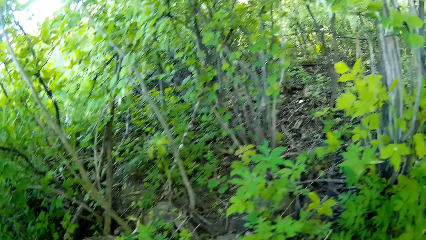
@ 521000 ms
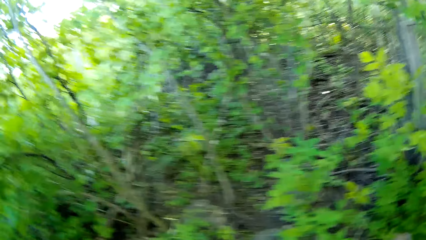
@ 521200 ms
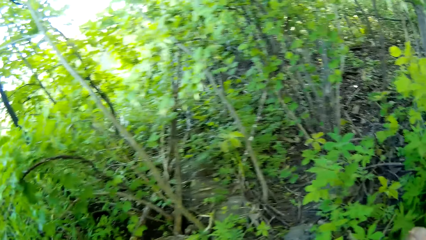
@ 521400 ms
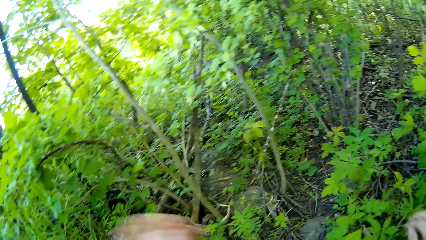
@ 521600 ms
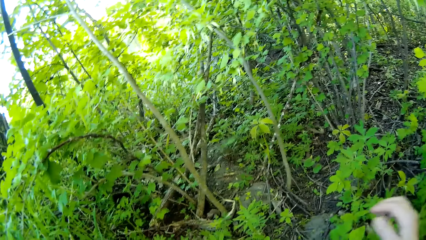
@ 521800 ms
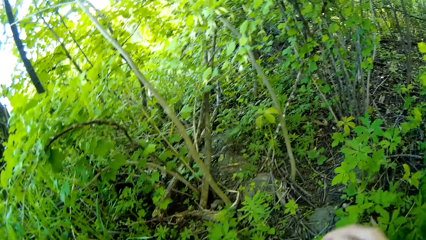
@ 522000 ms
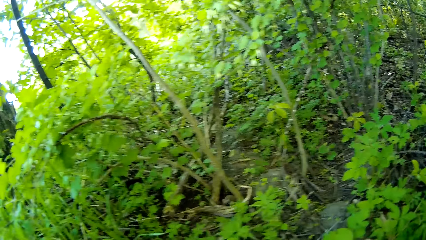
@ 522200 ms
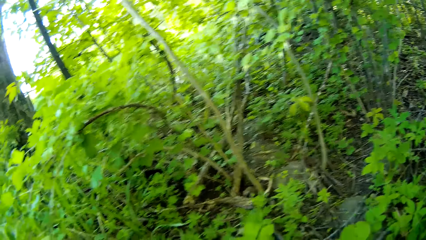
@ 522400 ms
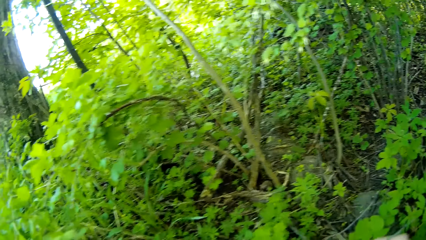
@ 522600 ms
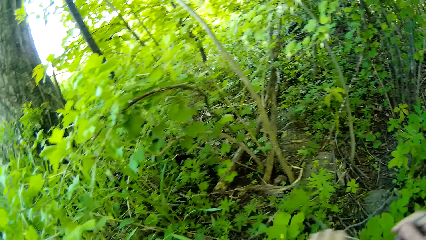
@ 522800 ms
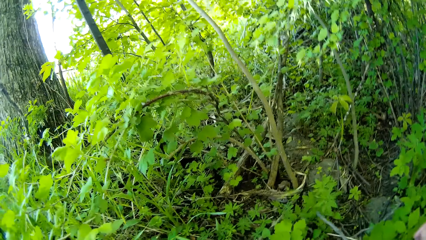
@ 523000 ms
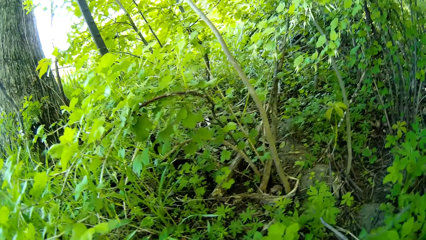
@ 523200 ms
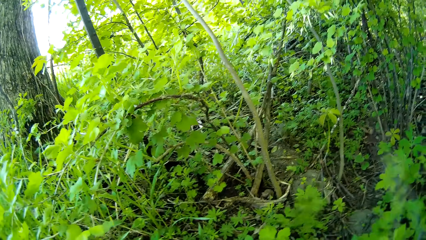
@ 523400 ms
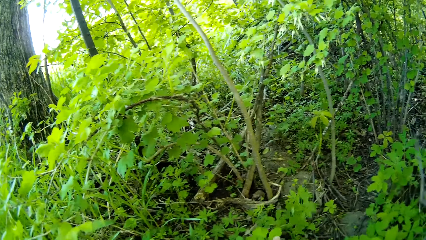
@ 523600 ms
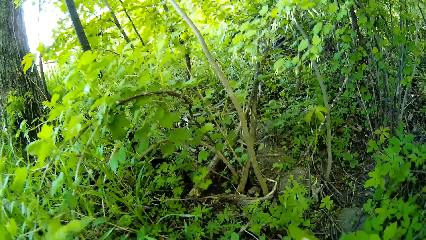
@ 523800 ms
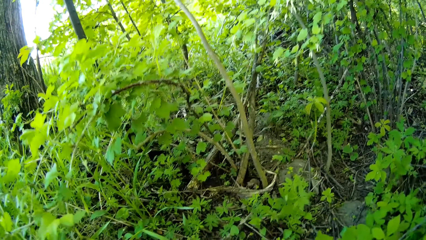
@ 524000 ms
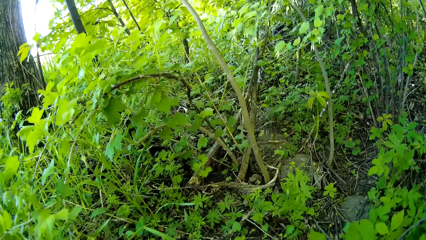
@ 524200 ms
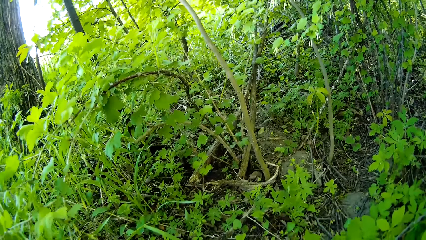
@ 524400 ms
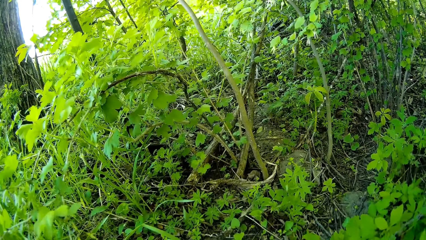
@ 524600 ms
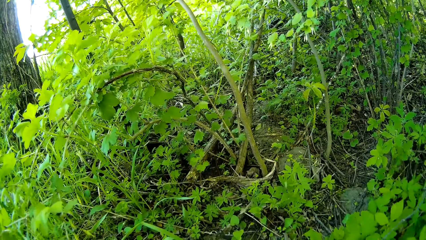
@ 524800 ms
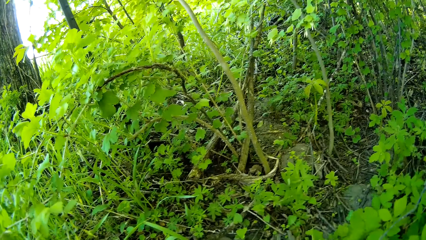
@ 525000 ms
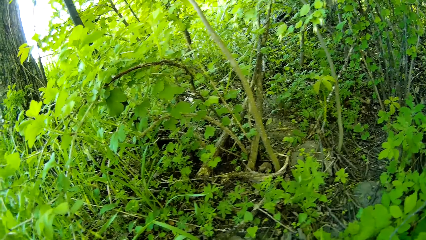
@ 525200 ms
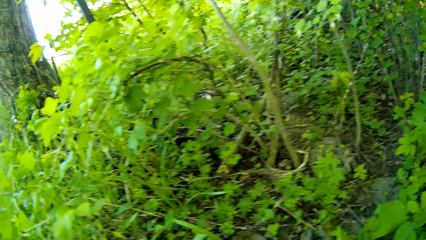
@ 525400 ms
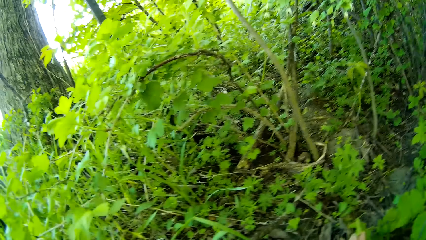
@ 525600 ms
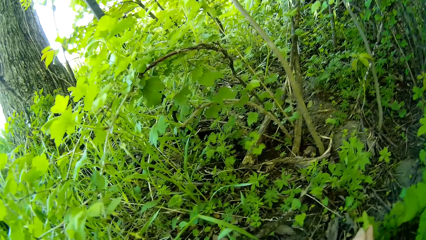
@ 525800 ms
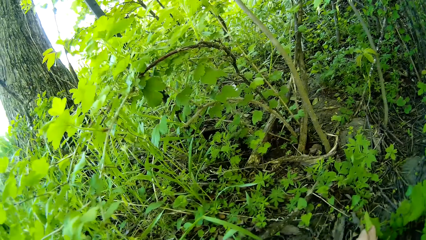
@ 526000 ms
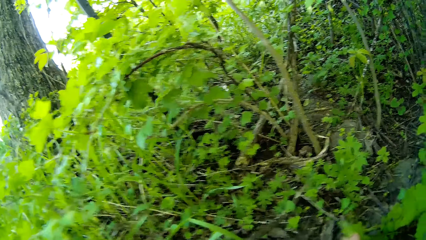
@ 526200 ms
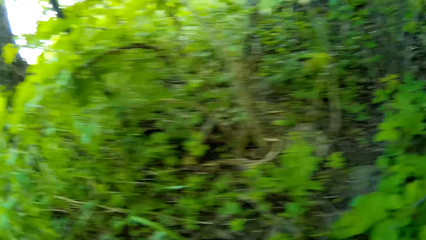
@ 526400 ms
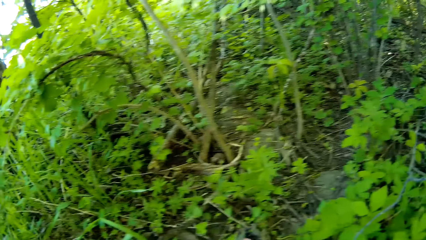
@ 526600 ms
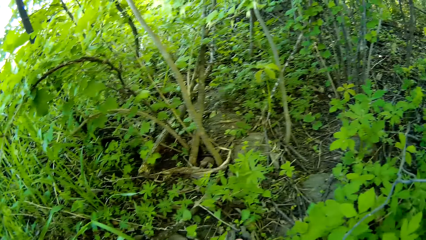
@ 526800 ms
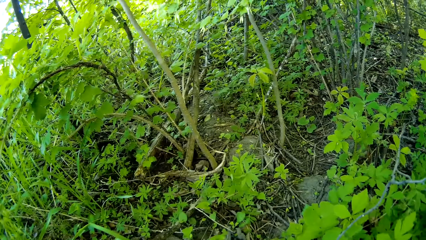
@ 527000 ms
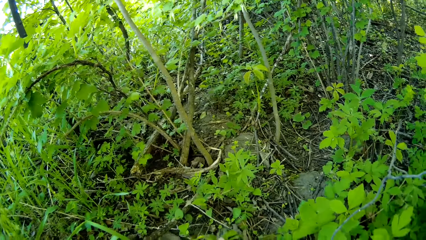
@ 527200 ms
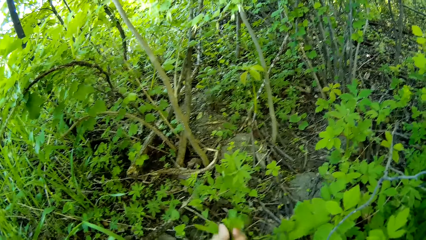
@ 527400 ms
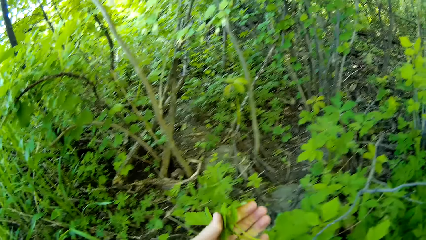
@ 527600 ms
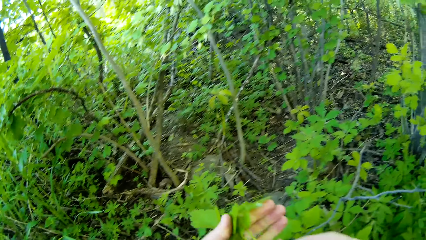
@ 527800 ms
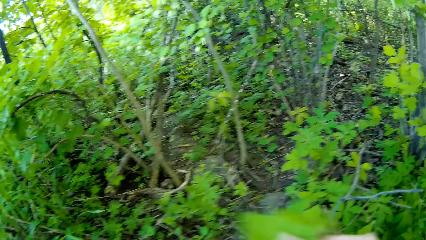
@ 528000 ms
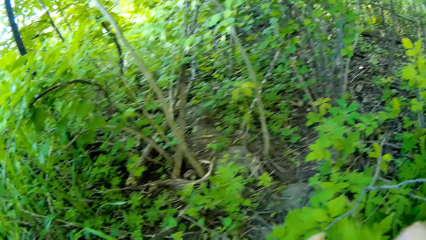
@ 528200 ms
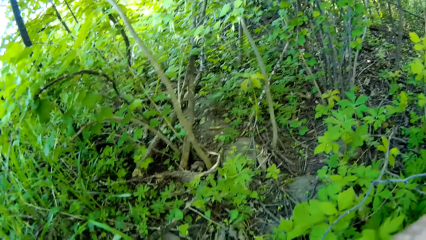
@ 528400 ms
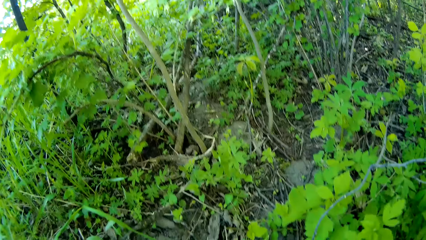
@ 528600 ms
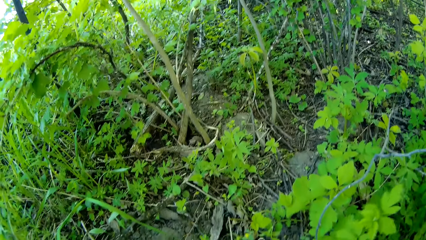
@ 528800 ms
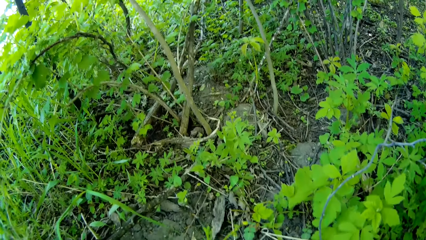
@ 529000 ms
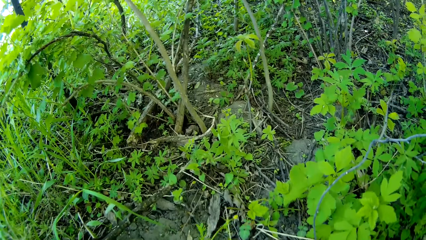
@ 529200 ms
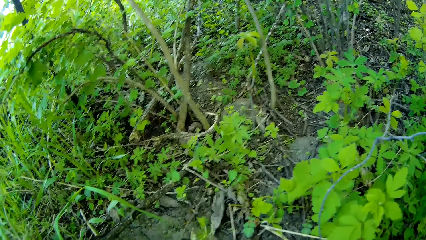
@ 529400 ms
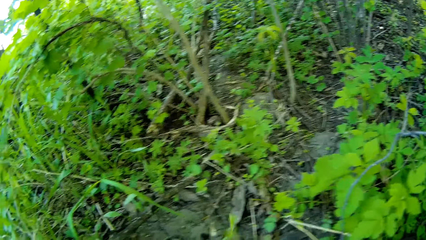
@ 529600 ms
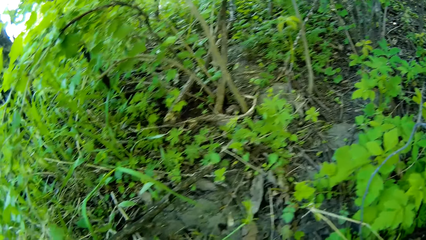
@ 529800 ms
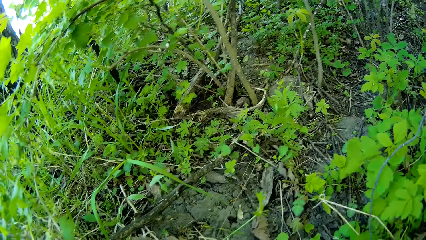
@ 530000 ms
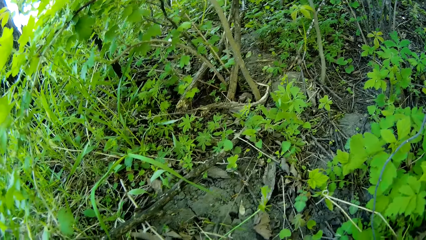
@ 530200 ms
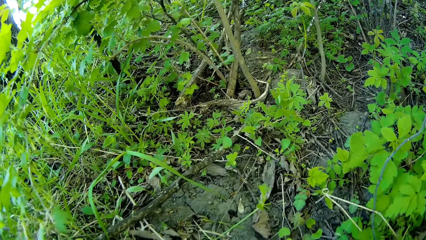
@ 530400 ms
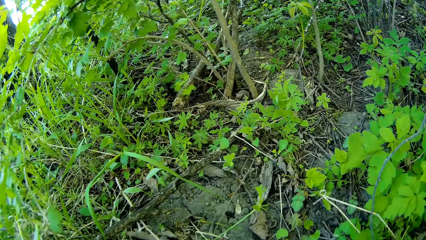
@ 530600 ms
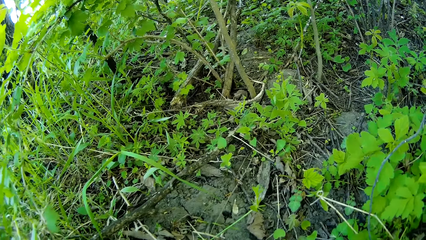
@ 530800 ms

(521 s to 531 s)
The camera wearer holds some leaves with her left hand.

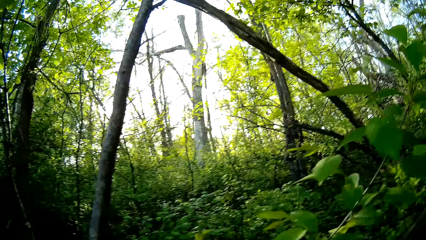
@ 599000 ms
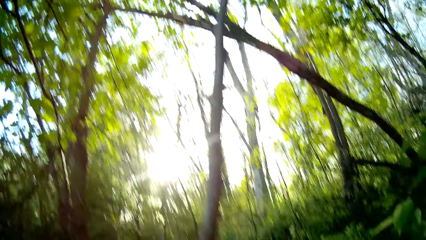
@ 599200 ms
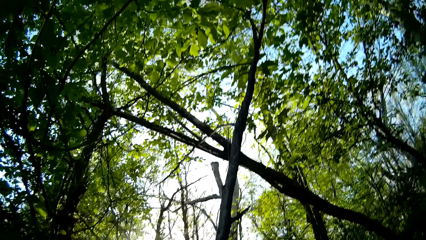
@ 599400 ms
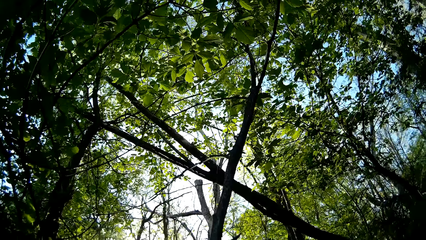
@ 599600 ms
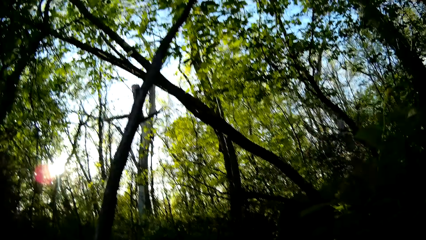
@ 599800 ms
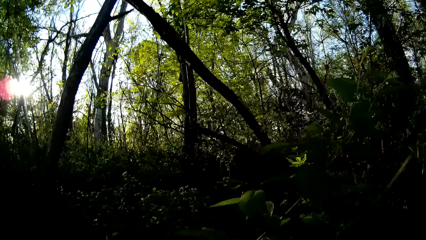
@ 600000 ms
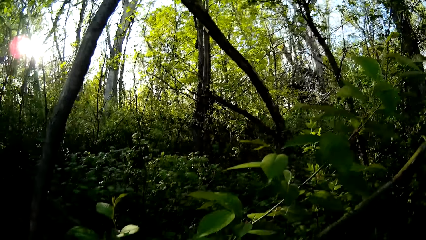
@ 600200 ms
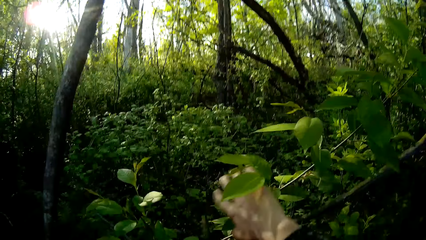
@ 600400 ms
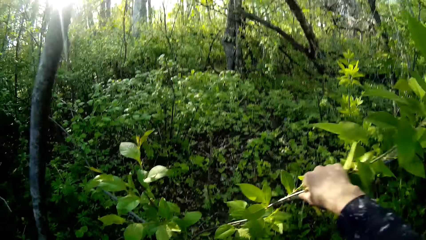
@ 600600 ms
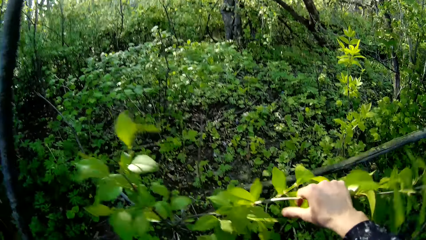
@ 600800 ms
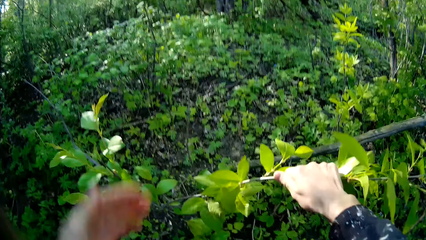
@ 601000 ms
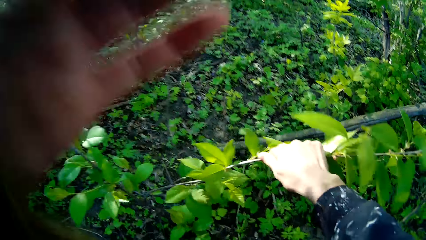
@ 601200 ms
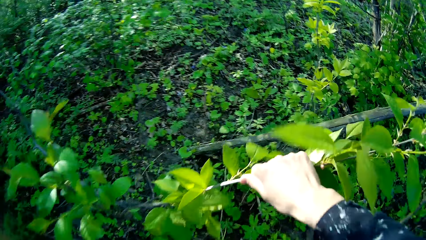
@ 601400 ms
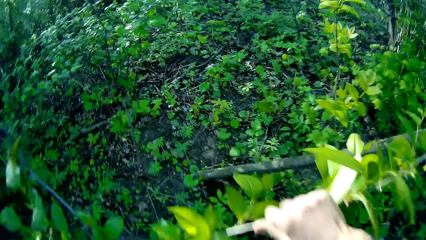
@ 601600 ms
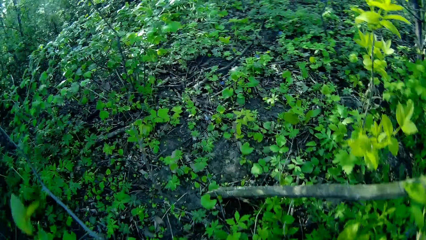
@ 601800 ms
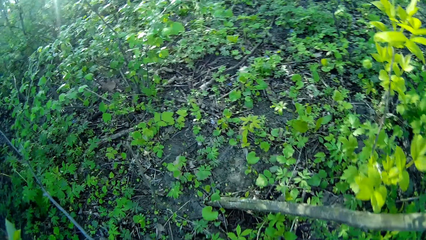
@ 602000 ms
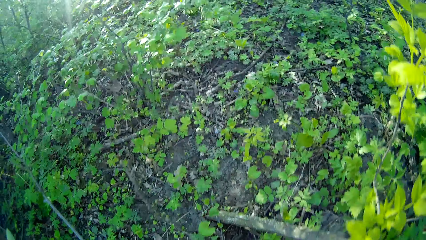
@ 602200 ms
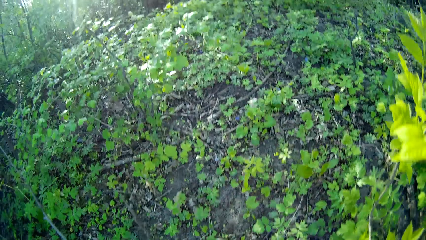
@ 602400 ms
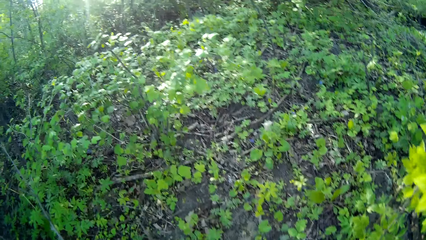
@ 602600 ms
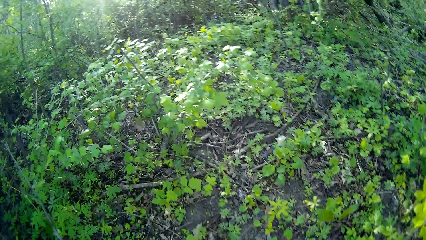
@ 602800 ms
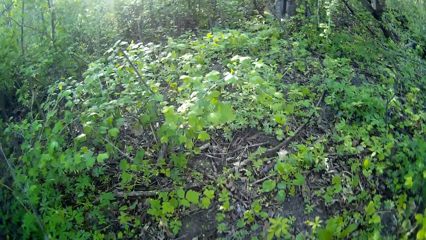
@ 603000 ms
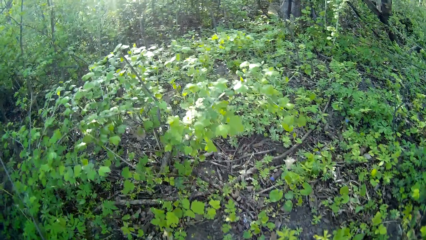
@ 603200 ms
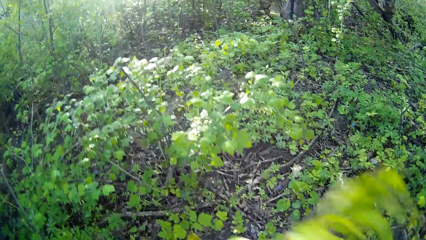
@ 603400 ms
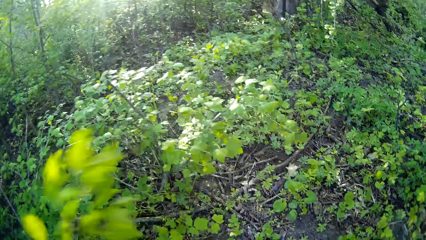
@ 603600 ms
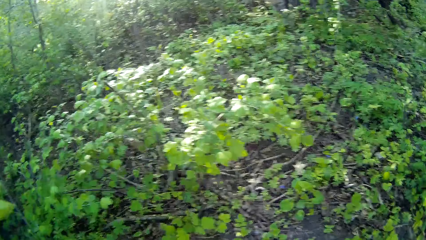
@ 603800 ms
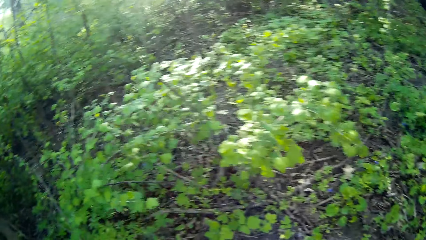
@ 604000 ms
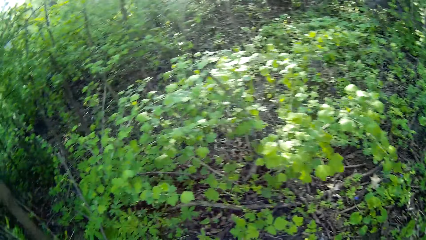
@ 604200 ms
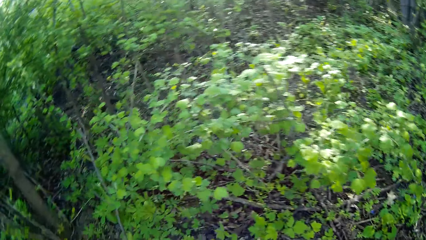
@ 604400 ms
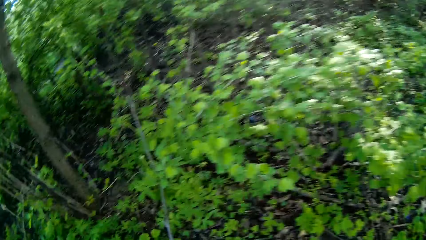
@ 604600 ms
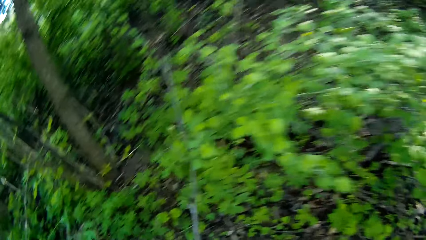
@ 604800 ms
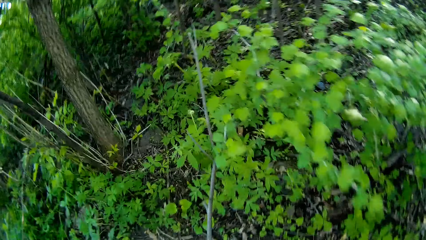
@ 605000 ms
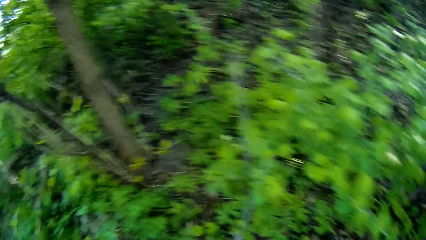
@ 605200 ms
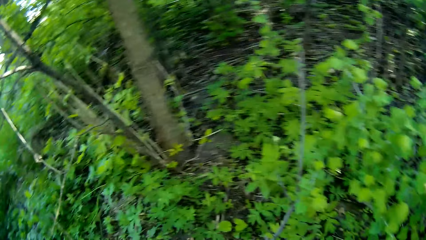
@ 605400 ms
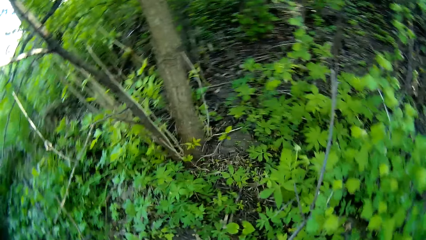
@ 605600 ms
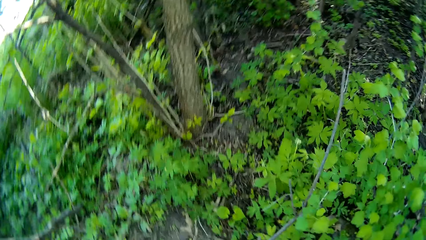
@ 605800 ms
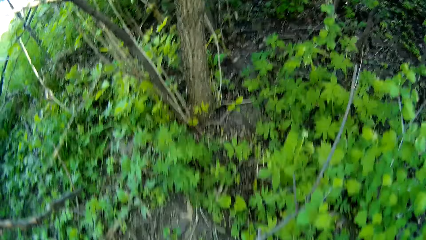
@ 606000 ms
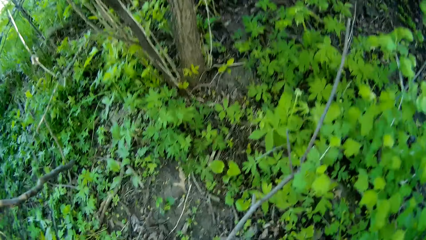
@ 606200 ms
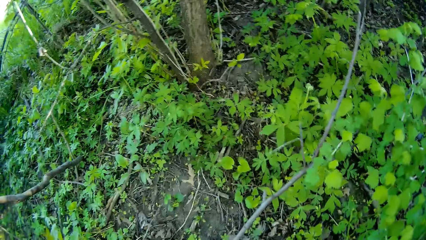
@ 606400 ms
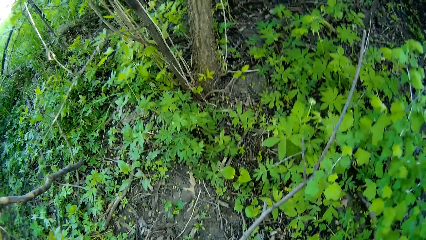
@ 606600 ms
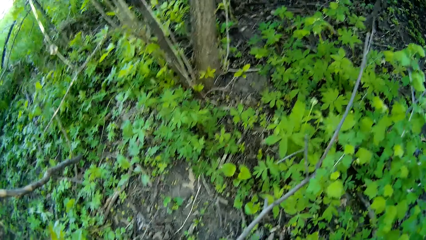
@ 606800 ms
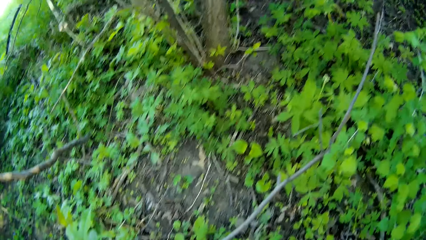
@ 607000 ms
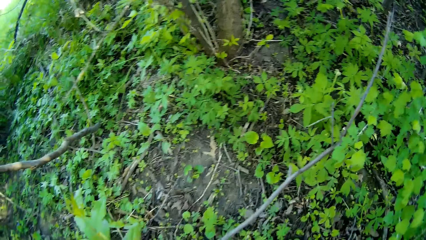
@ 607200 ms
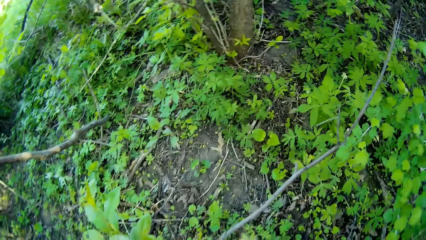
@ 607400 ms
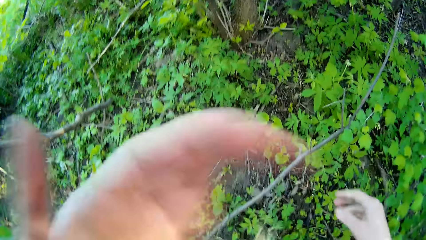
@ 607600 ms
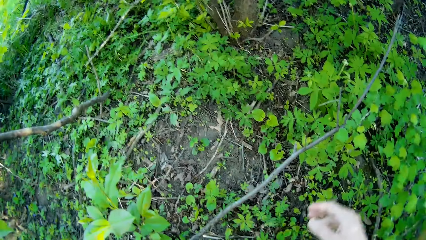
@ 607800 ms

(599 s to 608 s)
The camera wearer holds a plant with her right hand. She looks around.
